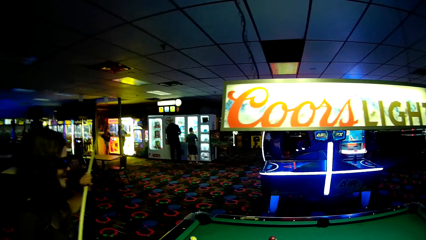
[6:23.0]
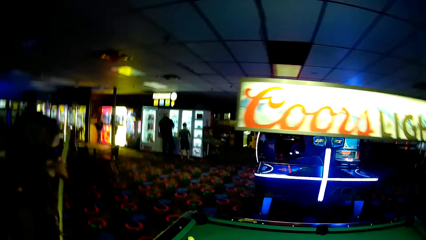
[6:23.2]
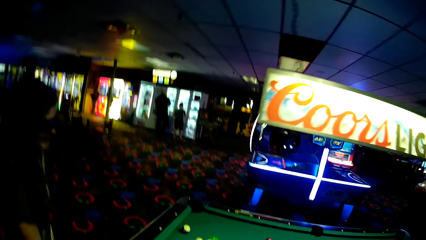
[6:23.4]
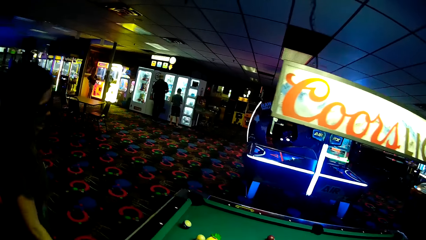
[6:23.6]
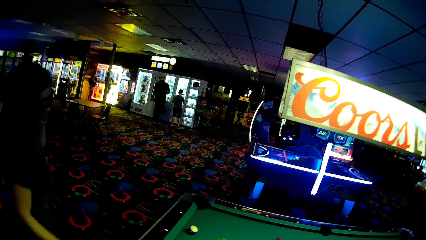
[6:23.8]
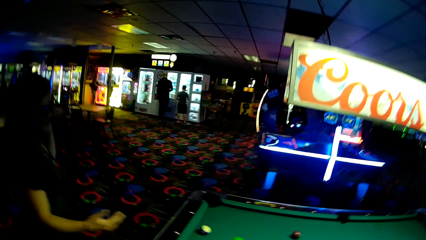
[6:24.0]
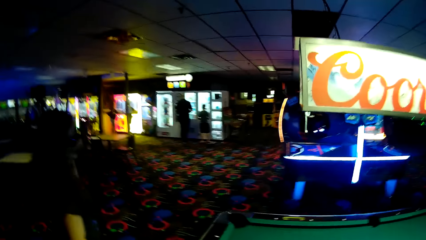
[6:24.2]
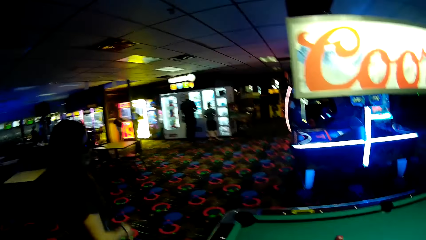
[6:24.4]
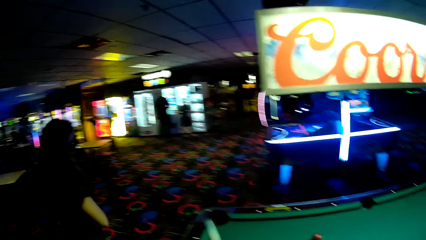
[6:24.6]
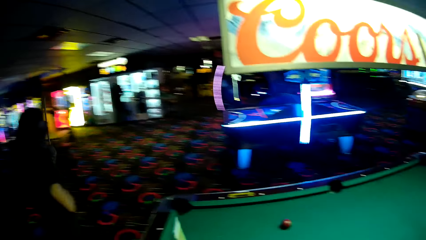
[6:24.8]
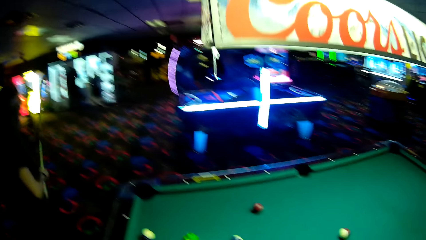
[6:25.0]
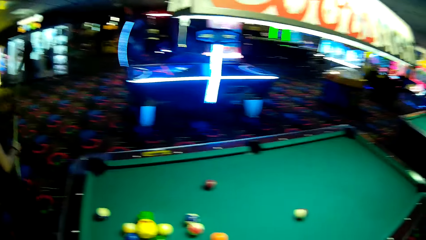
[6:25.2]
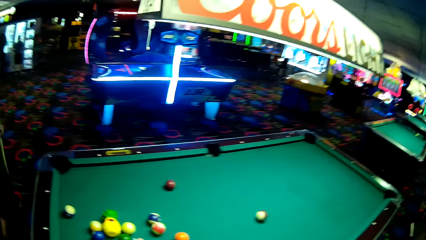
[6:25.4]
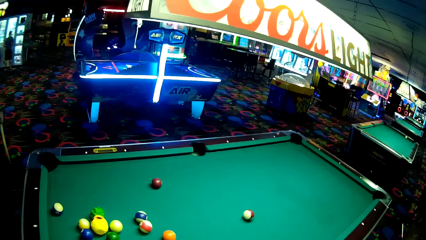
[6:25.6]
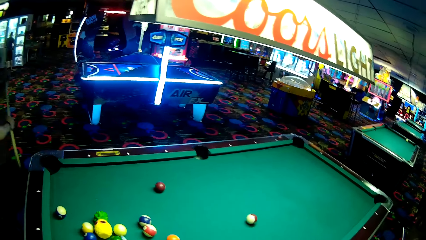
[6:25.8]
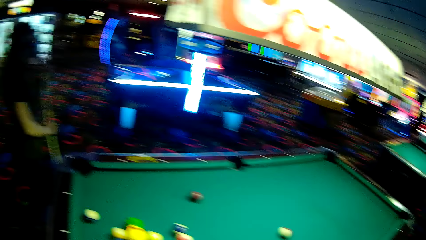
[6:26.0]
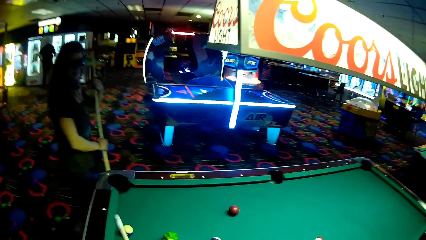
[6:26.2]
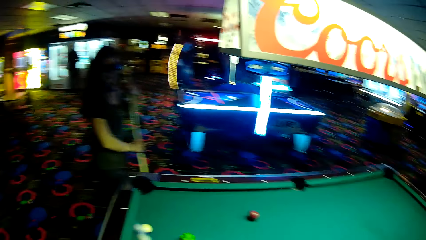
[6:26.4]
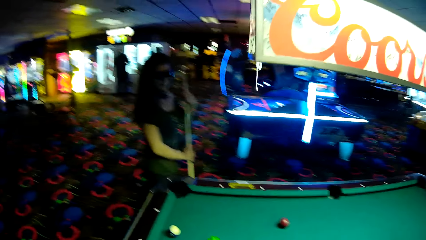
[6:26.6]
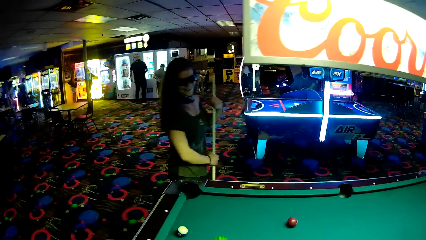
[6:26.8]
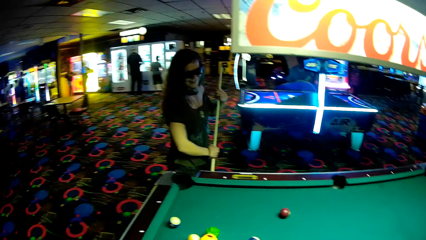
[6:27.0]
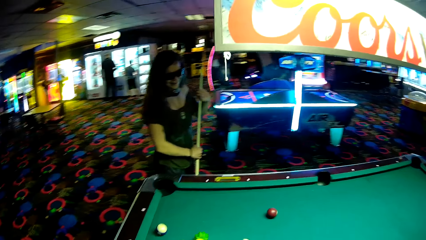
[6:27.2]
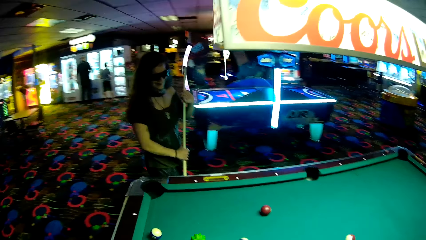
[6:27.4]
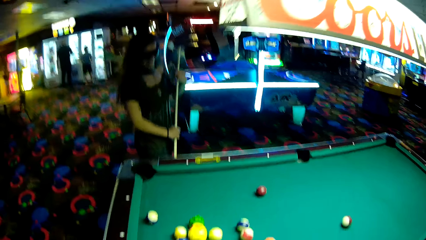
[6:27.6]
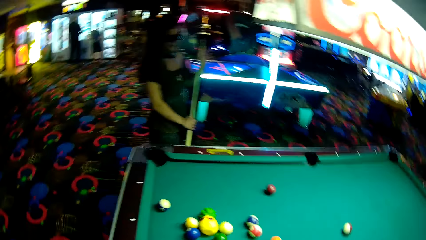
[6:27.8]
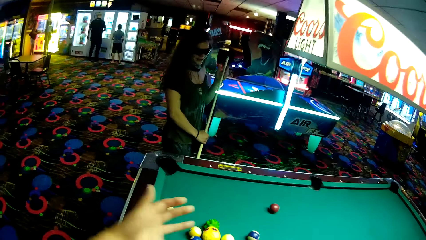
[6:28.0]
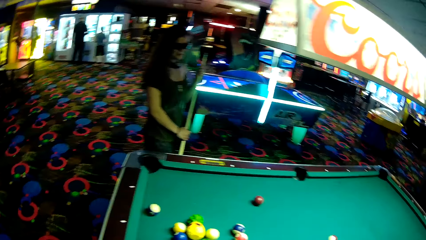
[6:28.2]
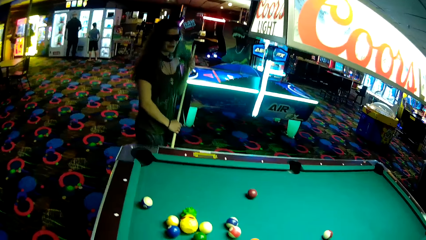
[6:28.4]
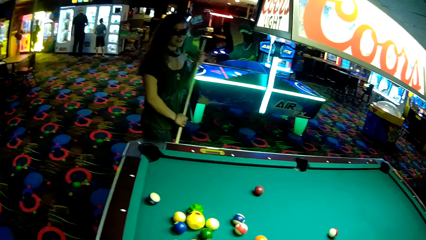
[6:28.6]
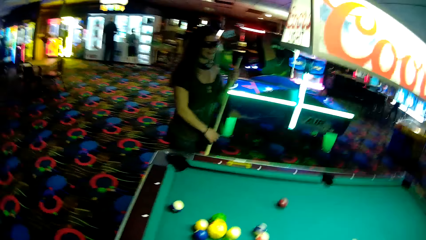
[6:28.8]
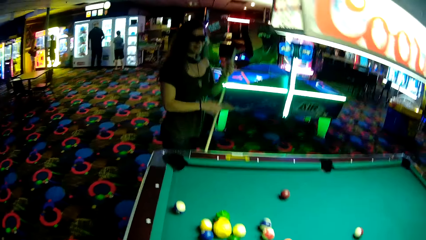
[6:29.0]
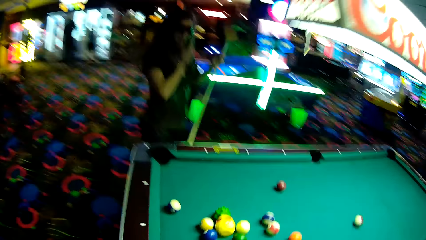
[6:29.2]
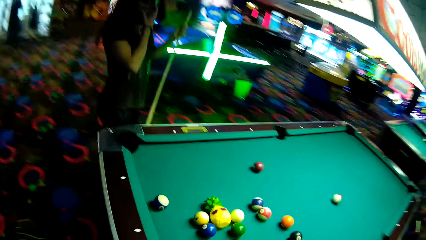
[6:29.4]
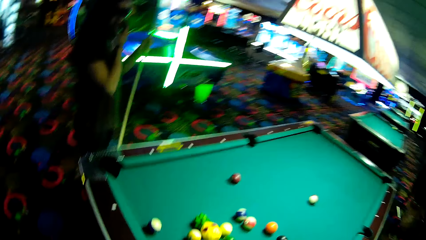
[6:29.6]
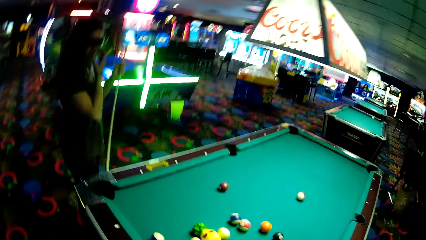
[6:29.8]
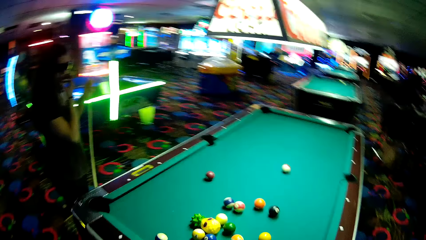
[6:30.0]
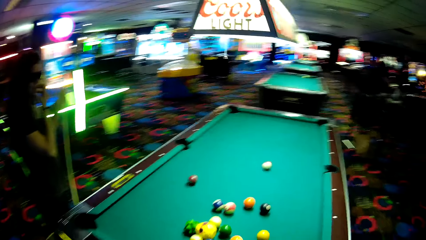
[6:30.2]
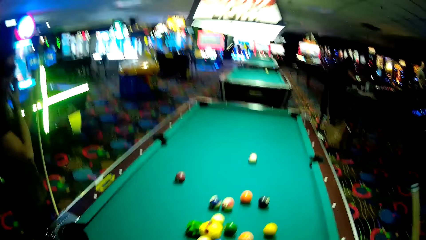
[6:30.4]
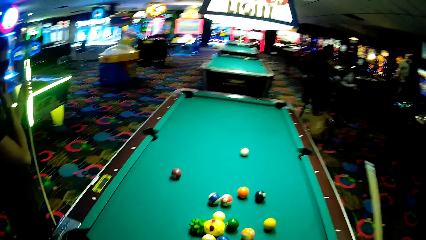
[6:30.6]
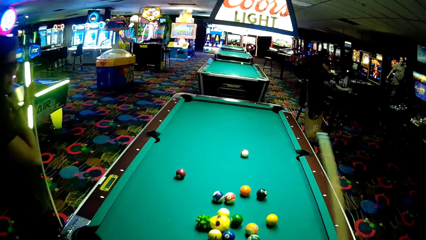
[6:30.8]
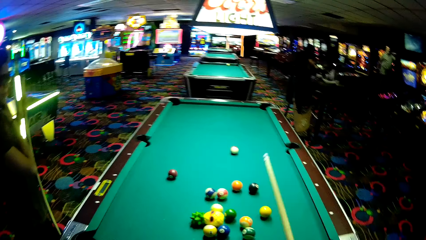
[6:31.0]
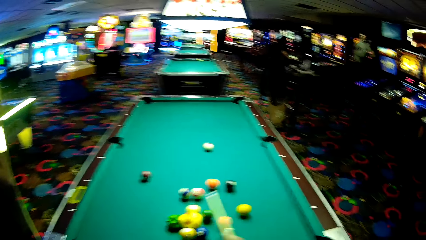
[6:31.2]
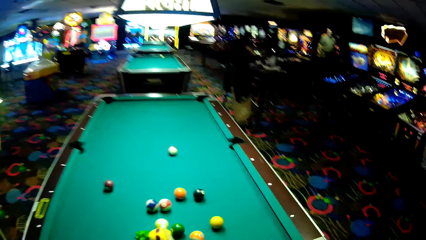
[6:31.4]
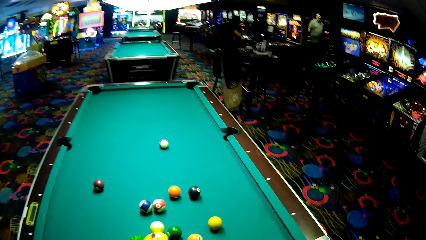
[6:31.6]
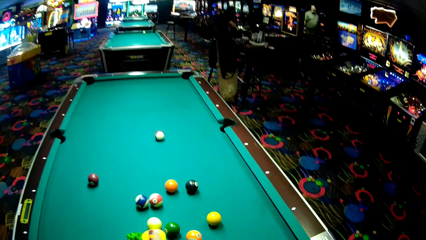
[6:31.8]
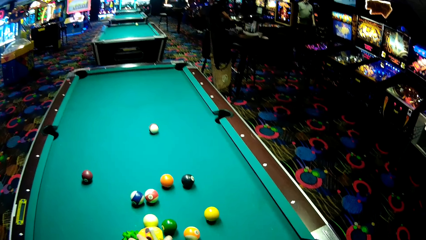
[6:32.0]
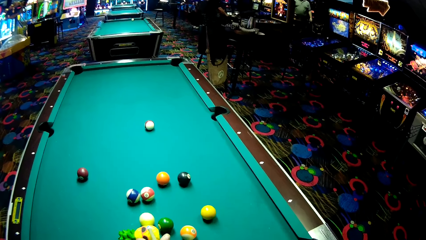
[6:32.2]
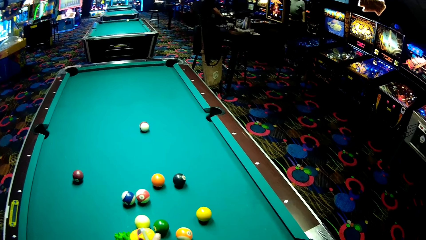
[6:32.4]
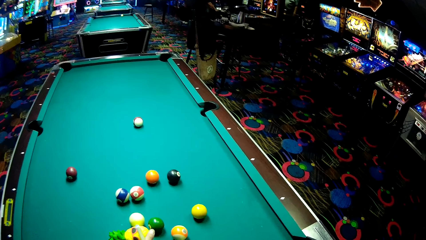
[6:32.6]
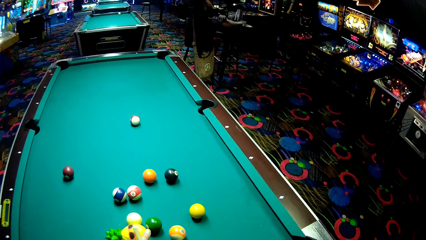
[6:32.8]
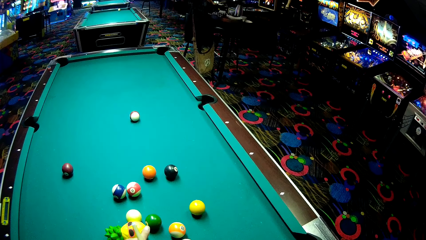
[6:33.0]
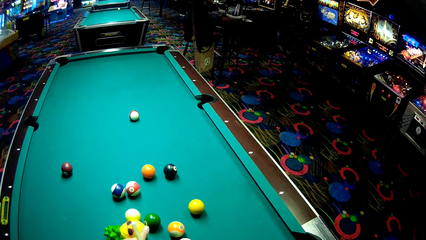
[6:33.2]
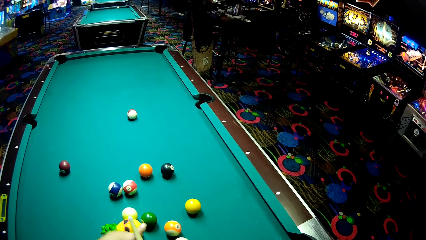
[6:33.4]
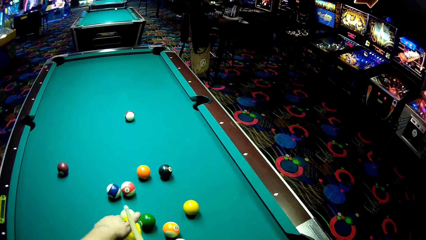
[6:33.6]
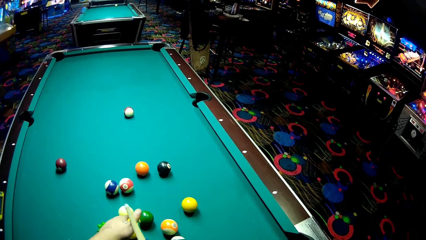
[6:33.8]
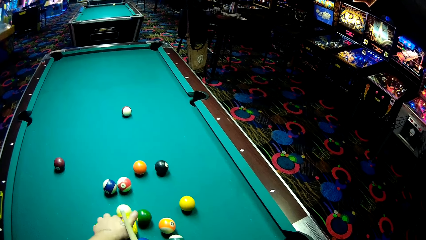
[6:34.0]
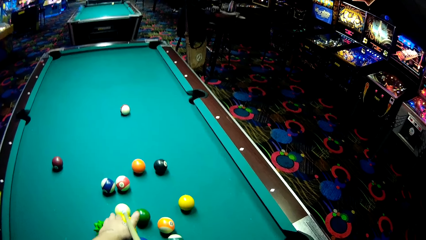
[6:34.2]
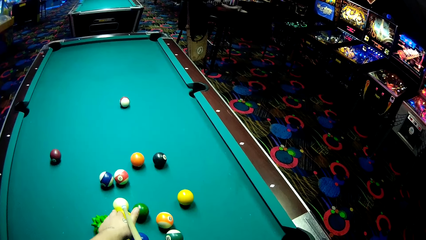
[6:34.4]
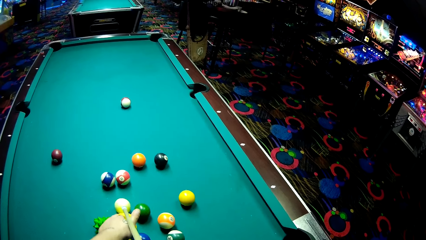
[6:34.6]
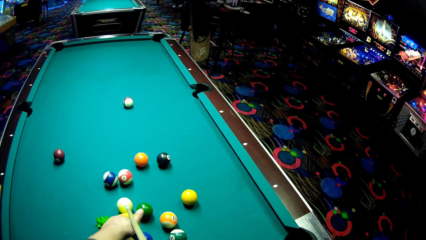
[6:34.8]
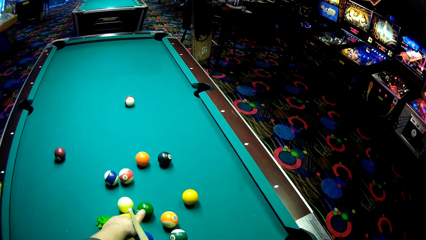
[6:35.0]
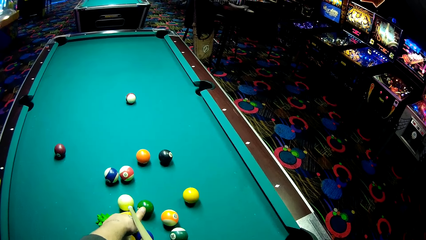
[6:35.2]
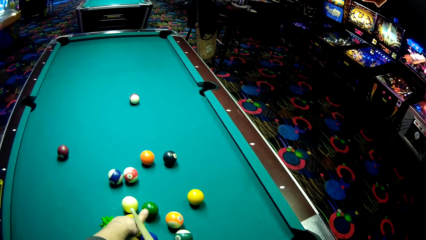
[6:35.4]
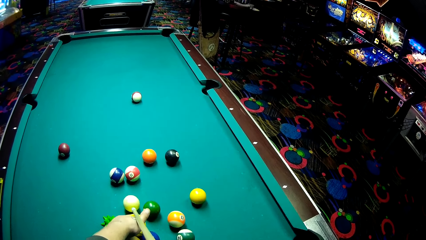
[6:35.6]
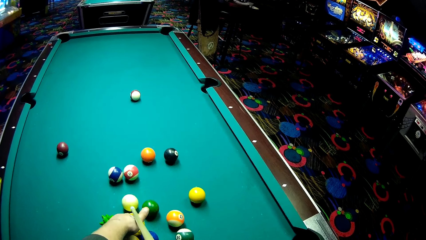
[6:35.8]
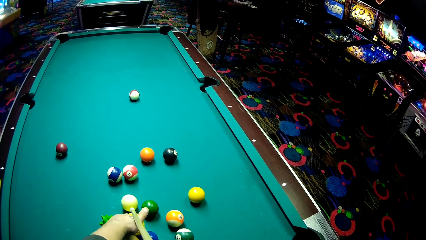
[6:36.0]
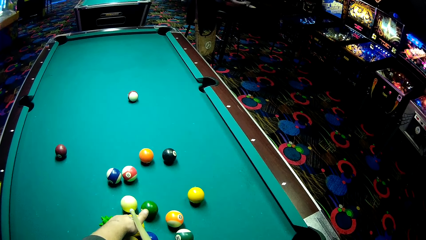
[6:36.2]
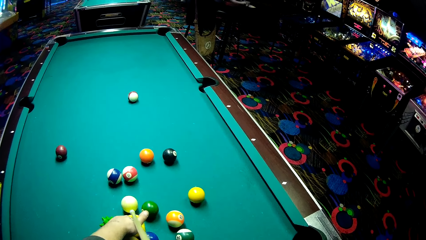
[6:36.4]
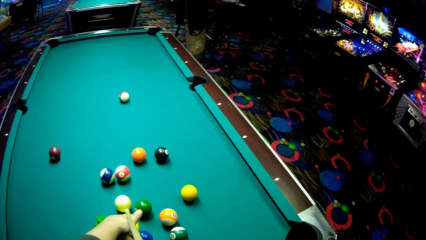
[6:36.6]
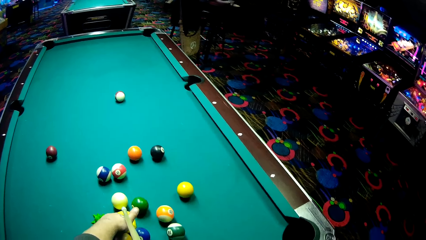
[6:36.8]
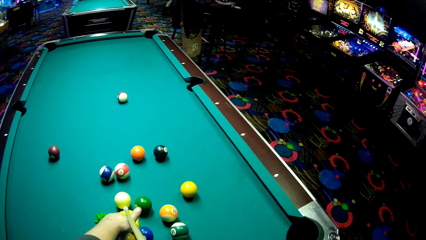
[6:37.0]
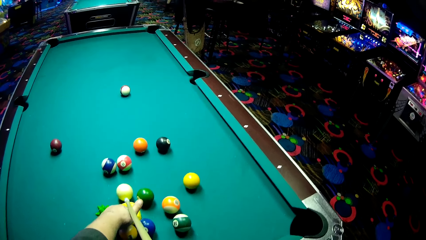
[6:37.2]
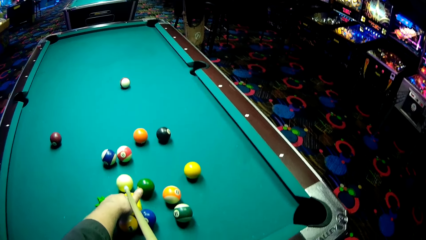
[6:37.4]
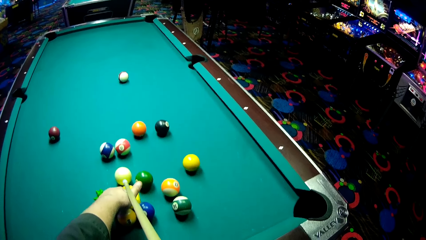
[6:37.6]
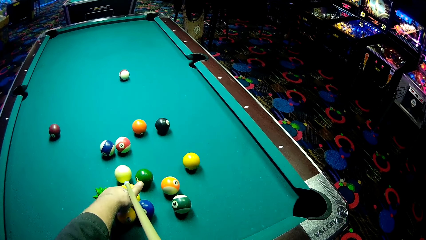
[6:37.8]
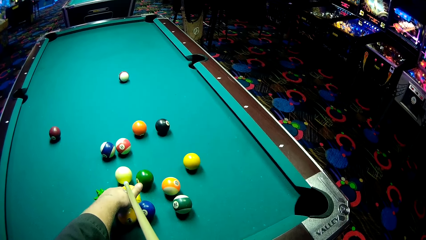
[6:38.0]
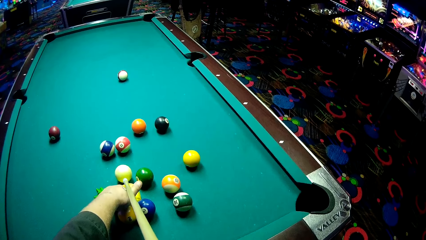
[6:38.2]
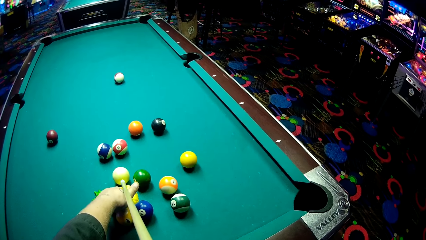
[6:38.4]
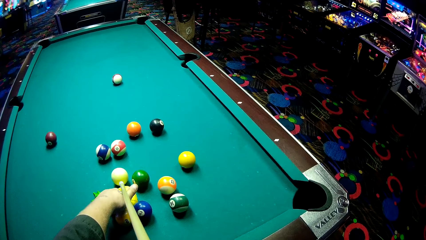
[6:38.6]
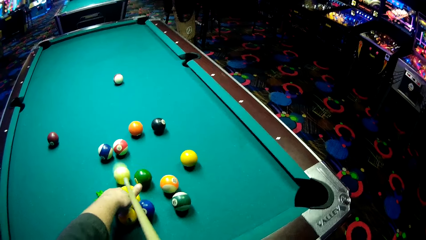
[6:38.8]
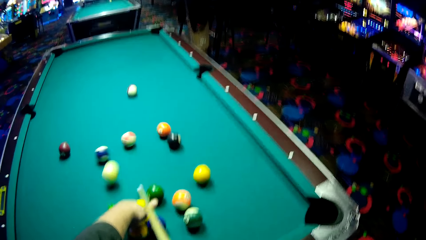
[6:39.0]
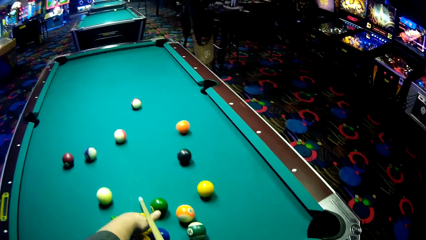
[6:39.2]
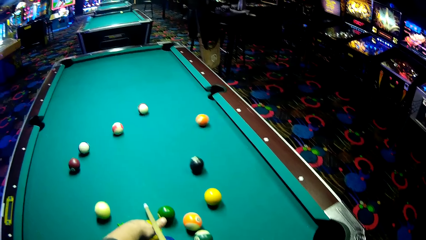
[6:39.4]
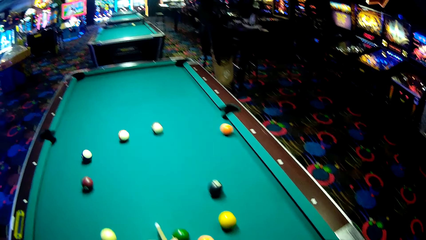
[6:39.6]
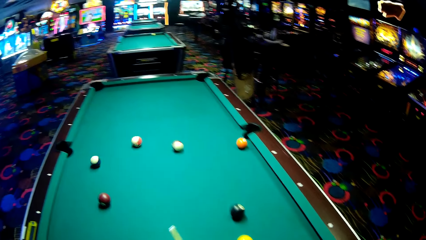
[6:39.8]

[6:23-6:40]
A lady walks around a casino. The camera wearer moves his hand over a pool table. The lady looks around the casino. The camera wearer plays pool table game. He pushes a ball with a pool stick.
